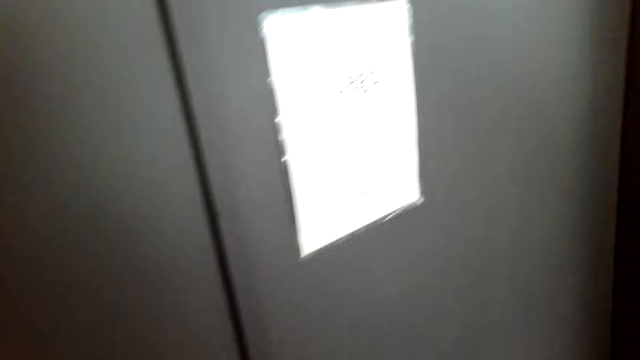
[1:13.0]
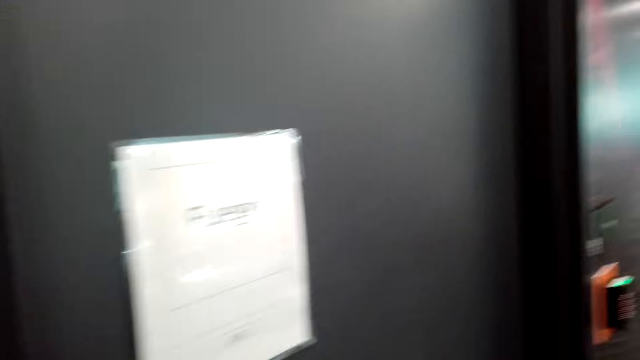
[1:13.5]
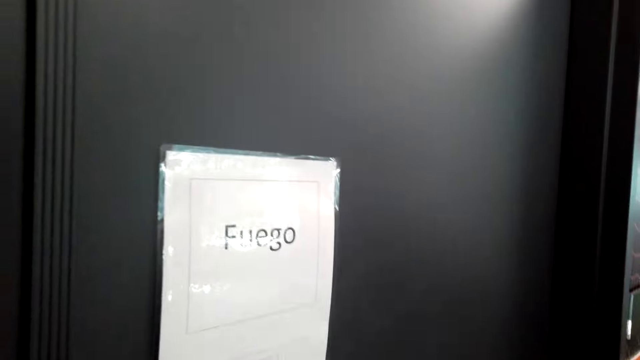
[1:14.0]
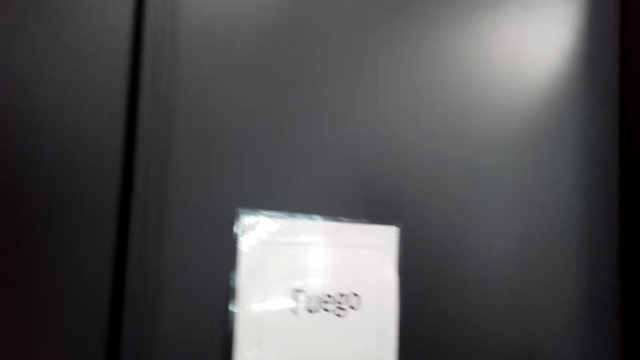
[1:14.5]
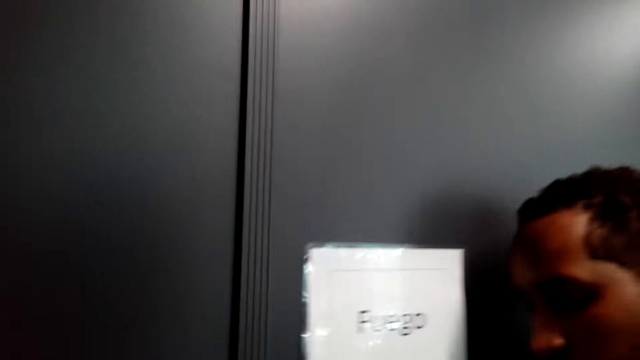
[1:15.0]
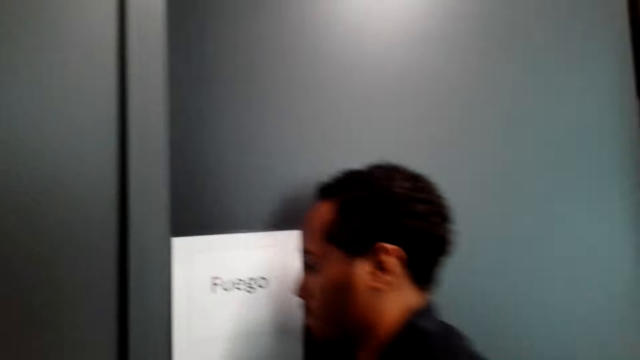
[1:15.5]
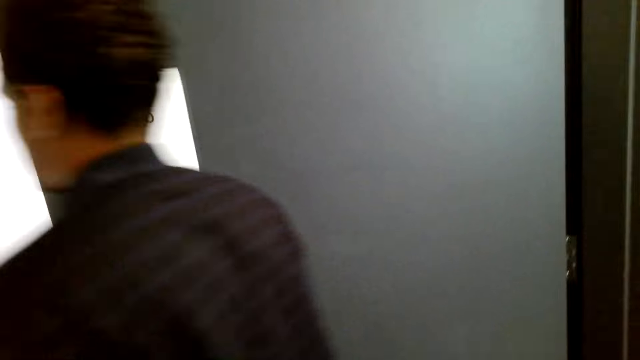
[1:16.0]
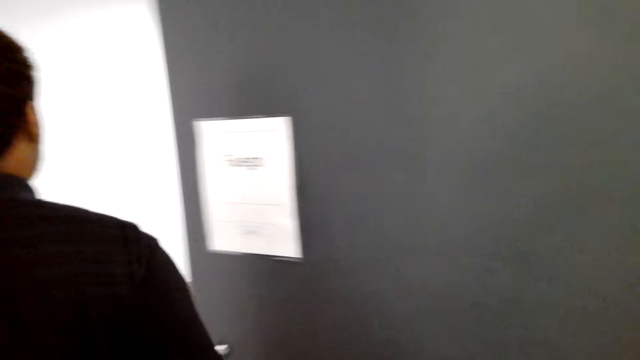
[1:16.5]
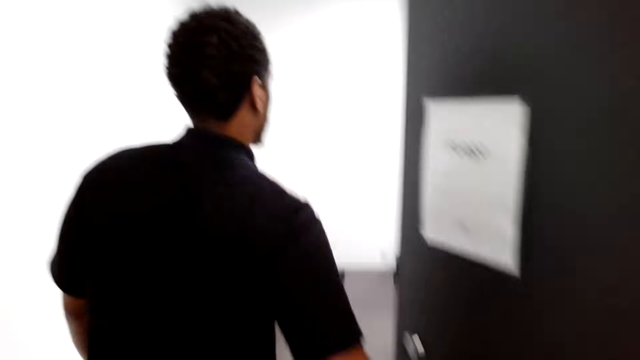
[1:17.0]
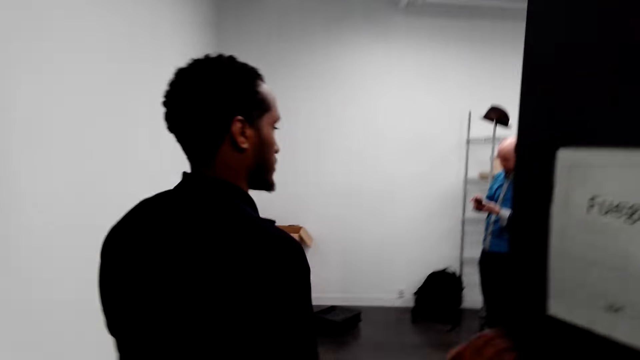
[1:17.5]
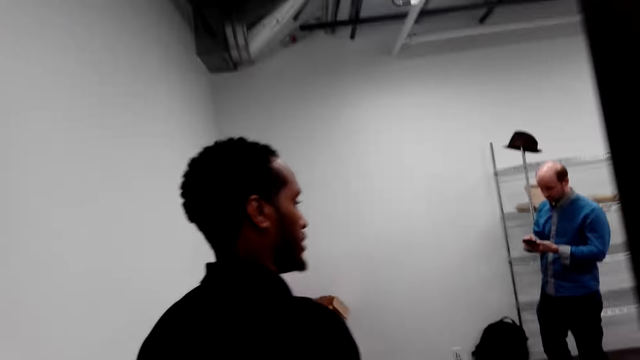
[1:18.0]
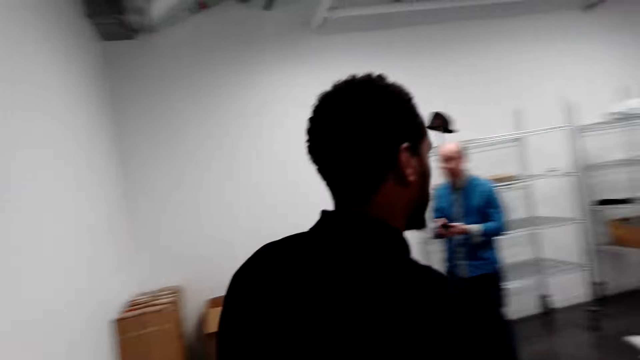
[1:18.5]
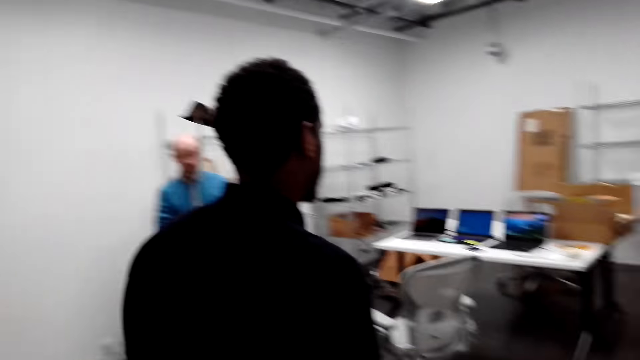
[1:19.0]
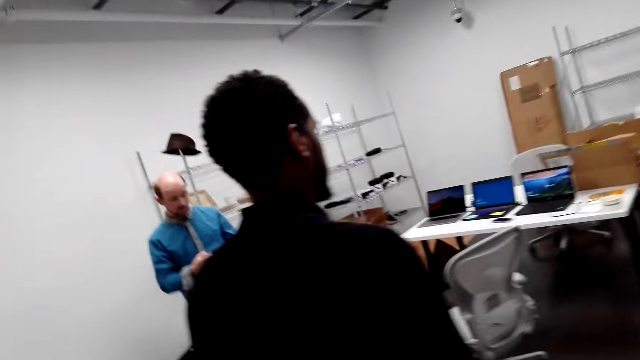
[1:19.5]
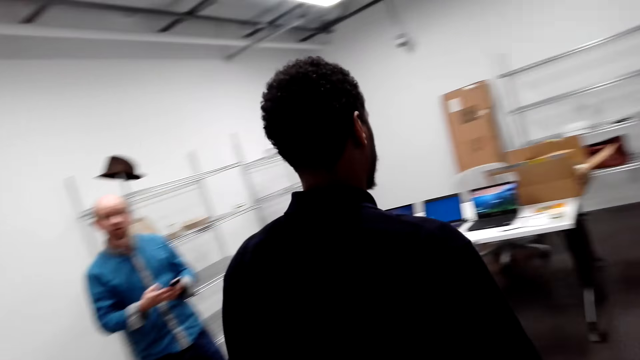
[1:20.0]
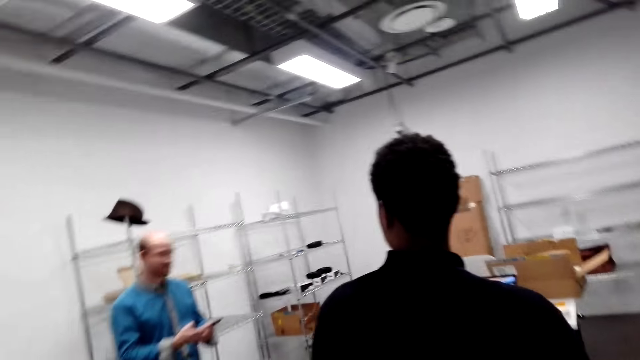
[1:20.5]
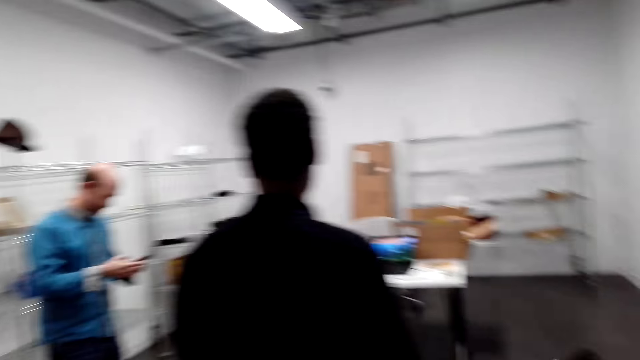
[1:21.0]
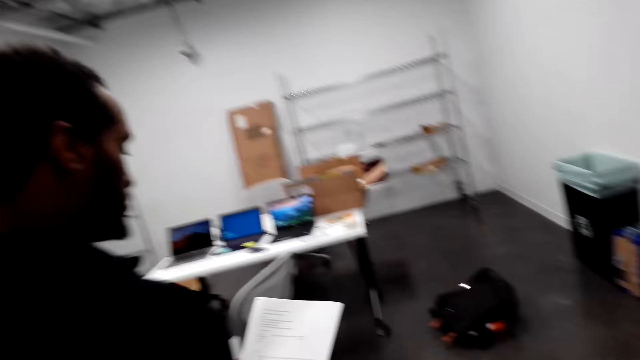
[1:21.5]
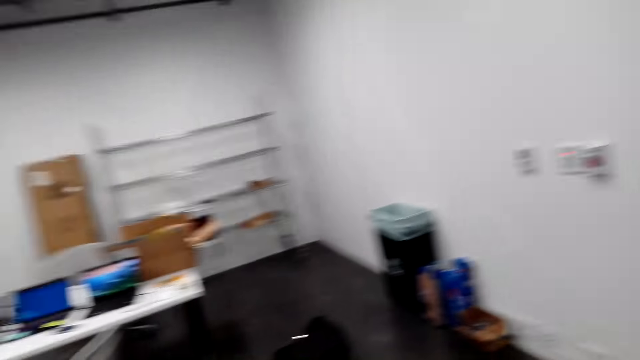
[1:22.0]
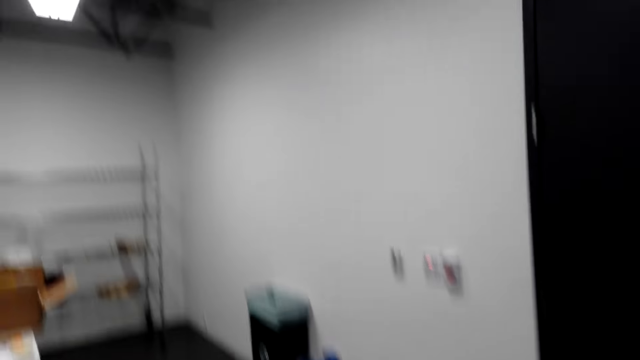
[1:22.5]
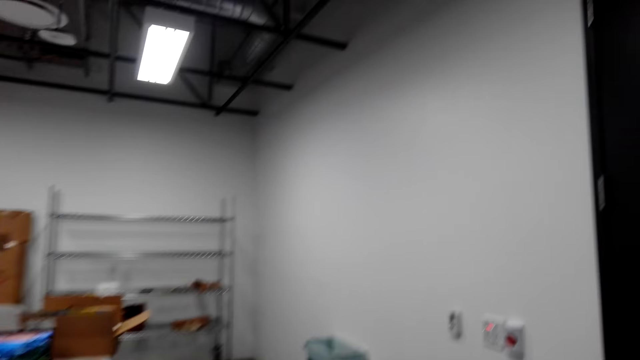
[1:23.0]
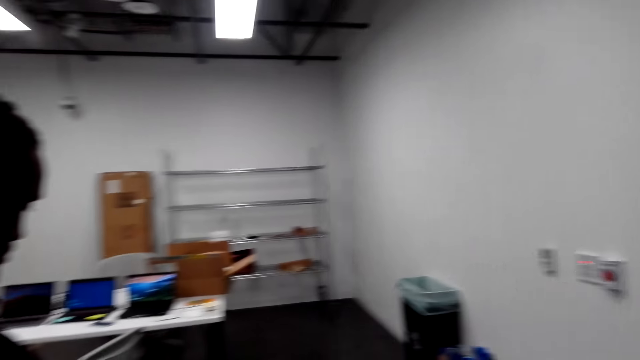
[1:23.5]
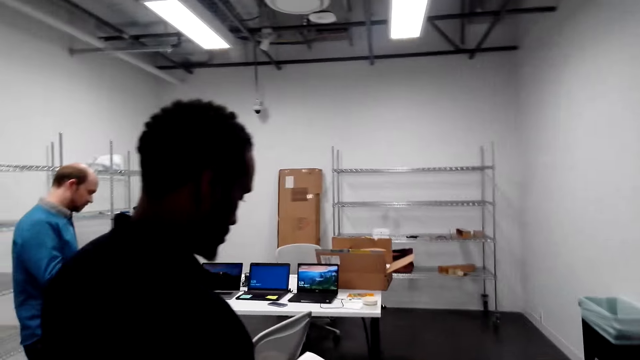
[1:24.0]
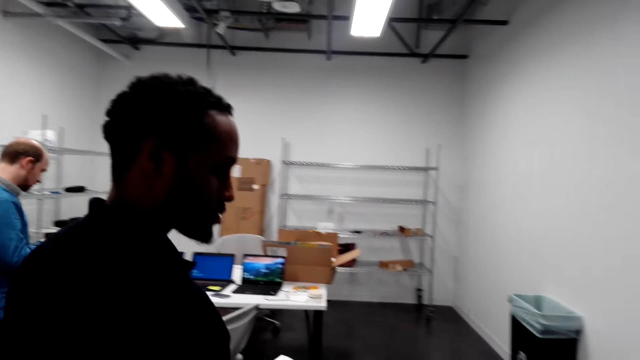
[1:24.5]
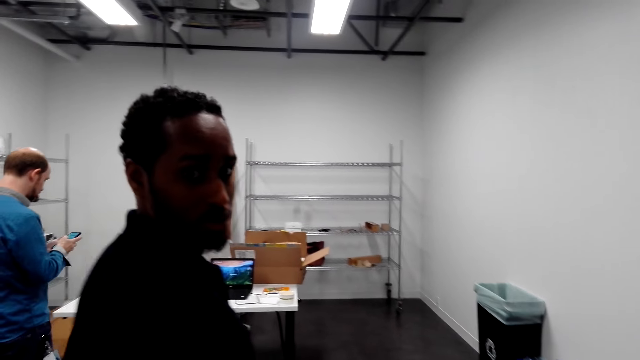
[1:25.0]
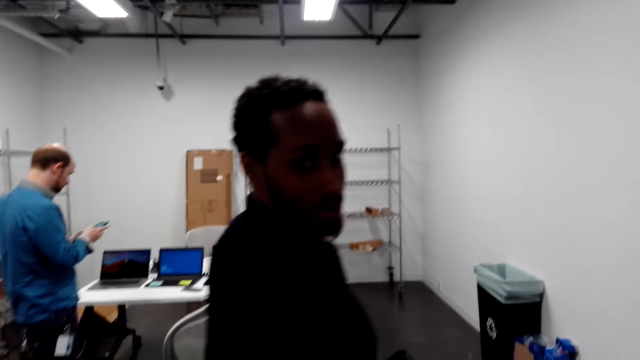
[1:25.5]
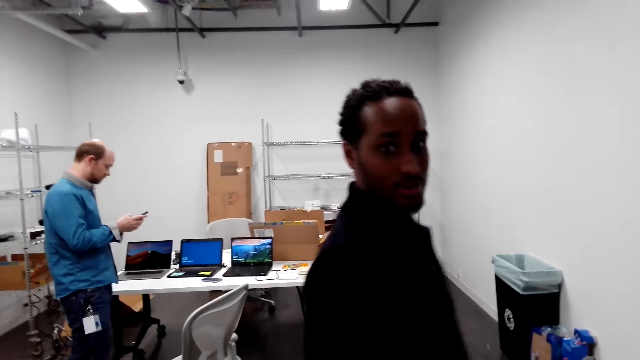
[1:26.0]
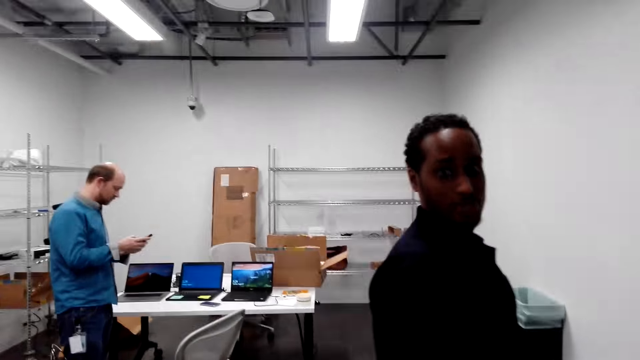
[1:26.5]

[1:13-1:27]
A man opens the door. The camera wearer enters the room. The man converses with another male. The other male operates the phone. The camera wearer converses with a male and the other male.

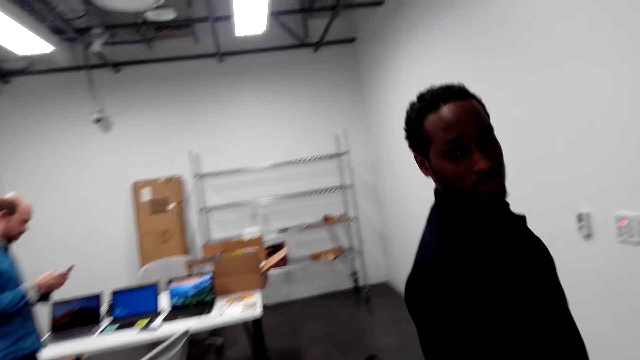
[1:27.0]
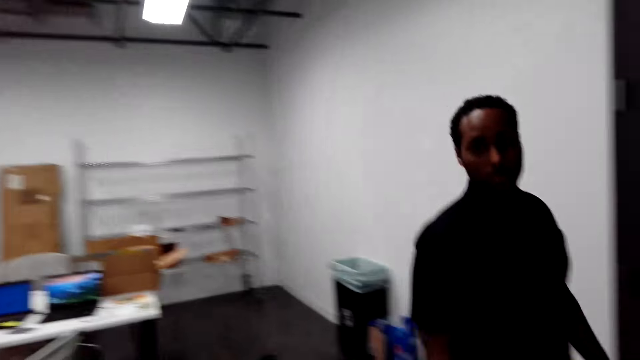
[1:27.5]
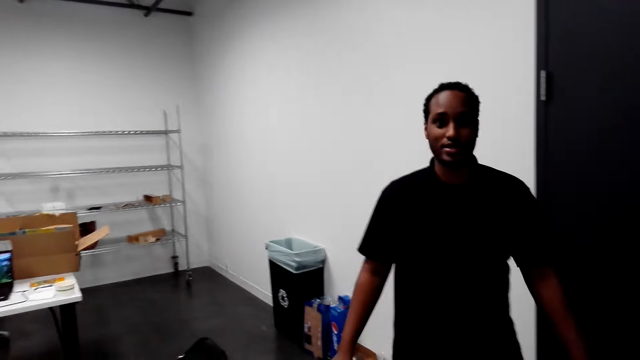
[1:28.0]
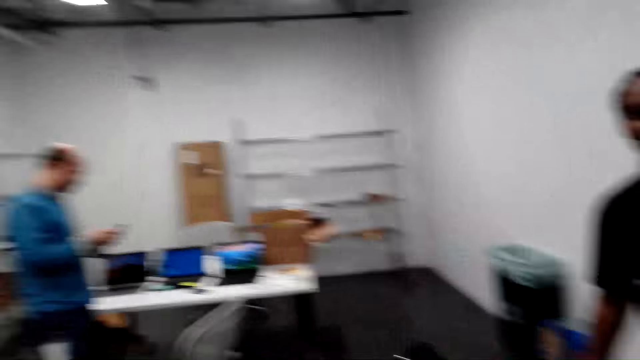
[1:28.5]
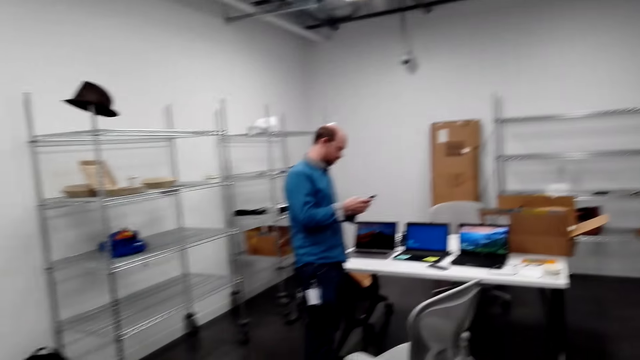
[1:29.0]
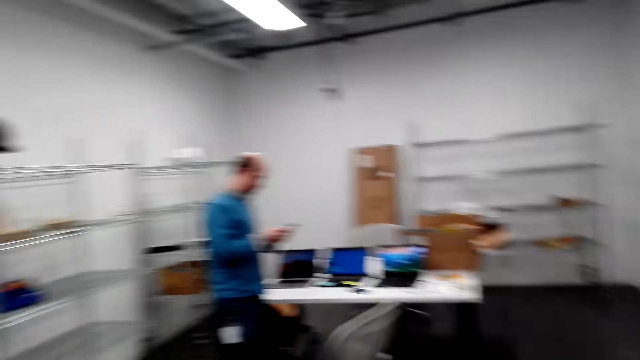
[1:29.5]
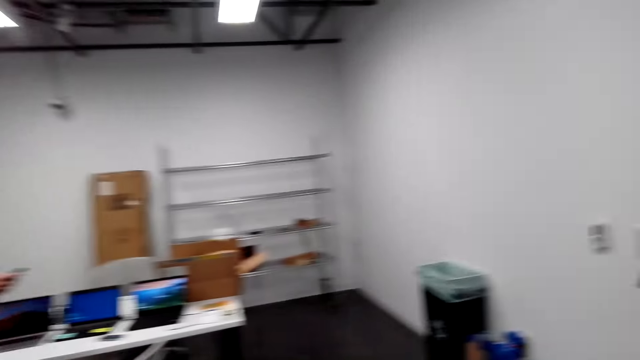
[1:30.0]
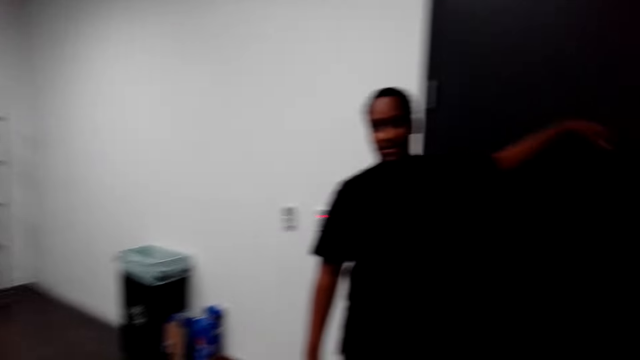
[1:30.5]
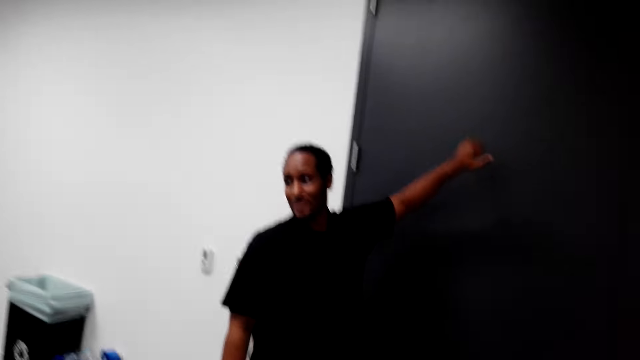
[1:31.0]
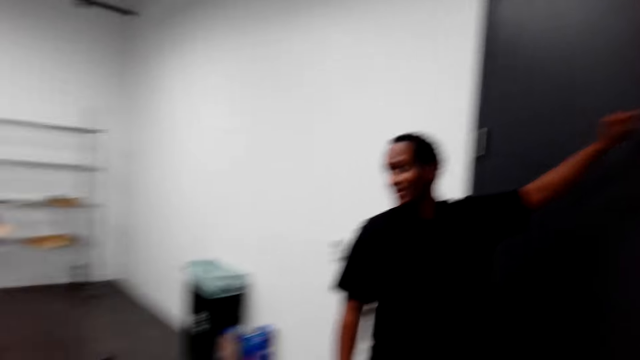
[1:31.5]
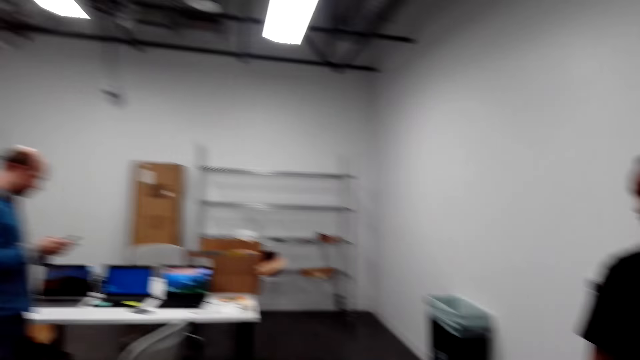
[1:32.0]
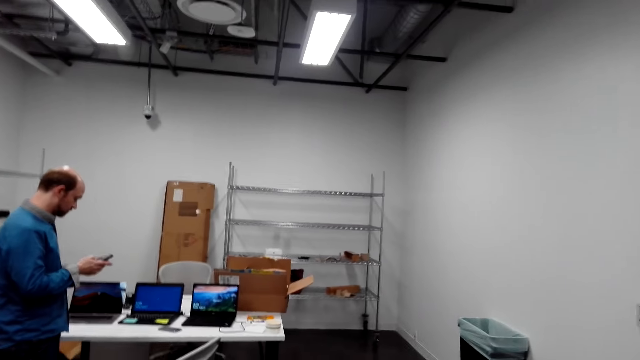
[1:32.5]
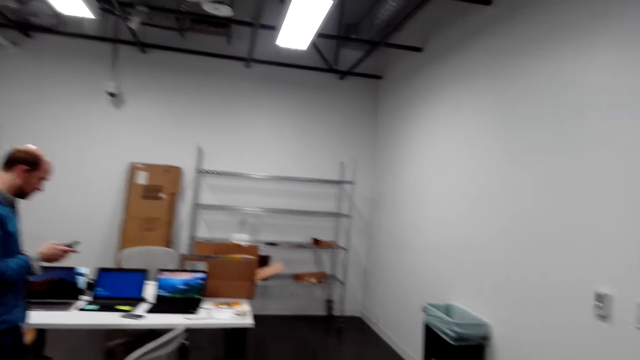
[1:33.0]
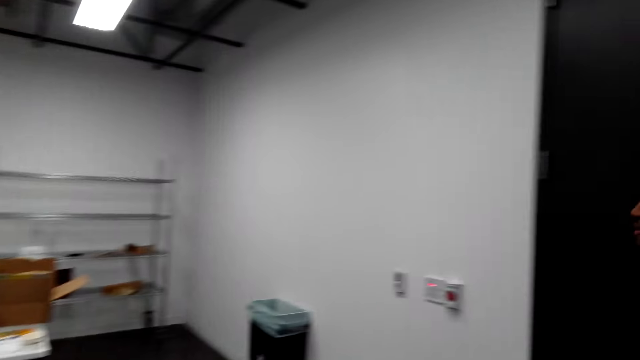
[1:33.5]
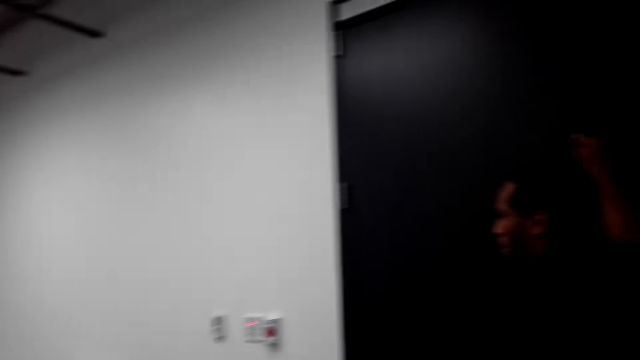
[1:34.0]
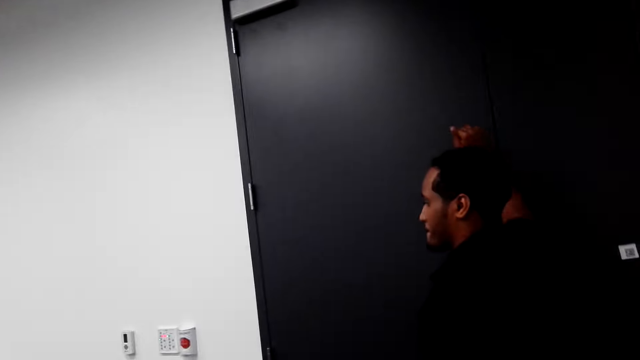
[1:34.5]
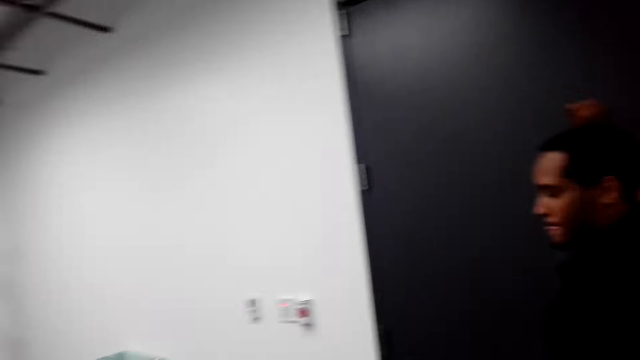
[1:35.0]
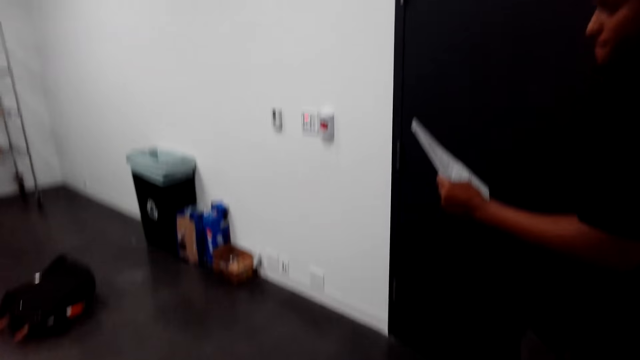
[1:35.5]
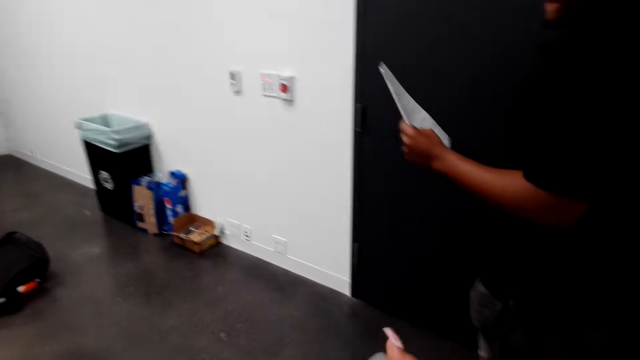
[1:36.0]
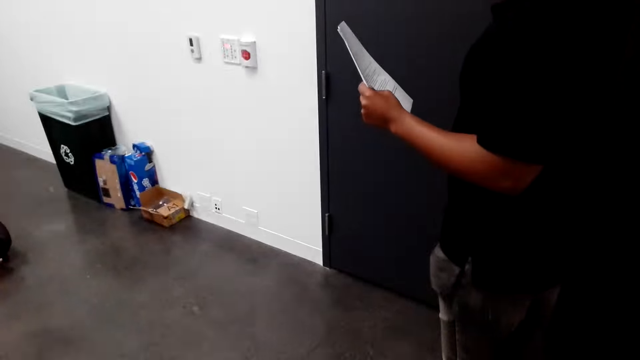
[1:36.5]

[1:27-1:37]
The camera wearer looks around the house.
